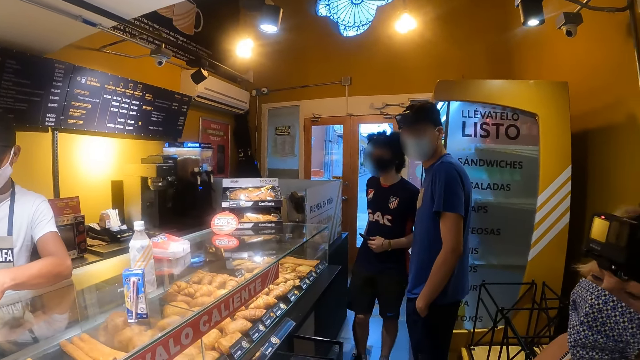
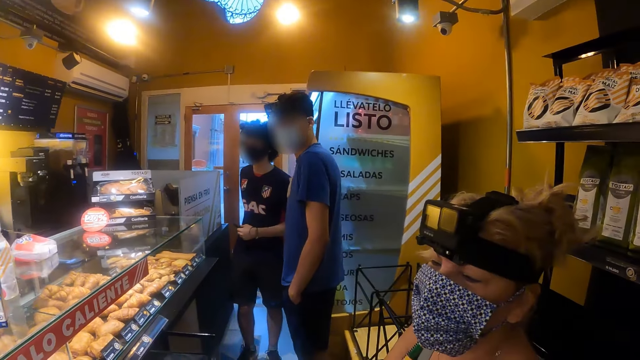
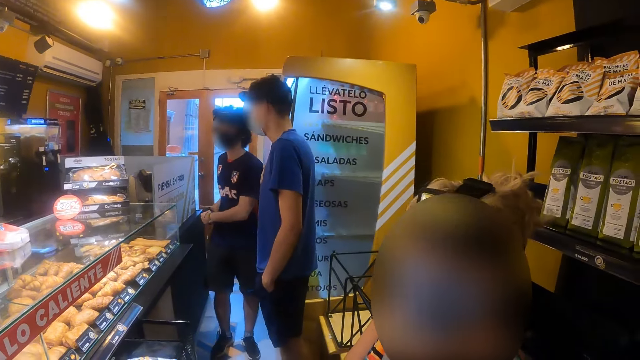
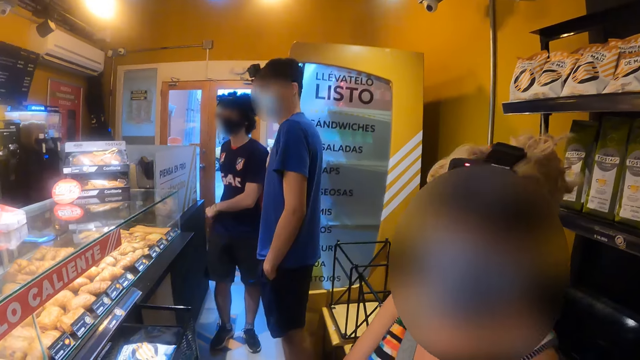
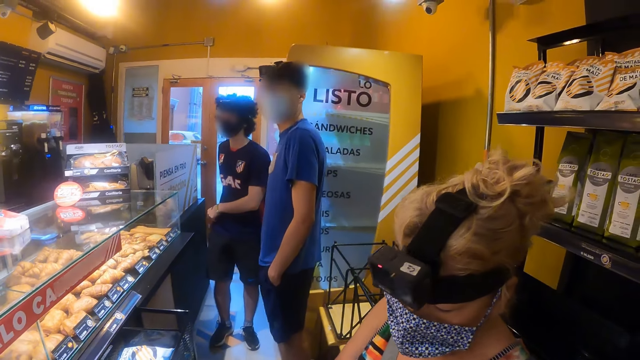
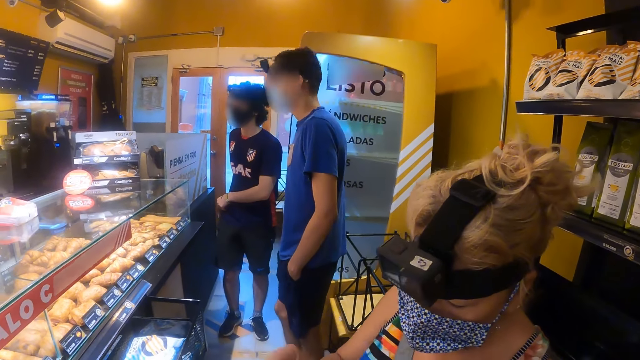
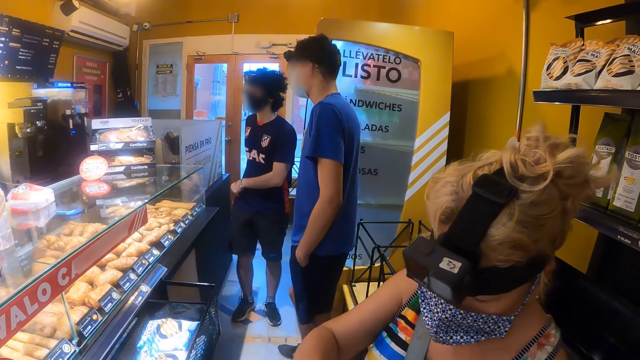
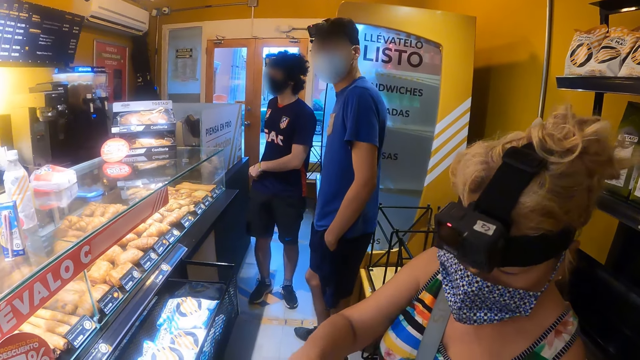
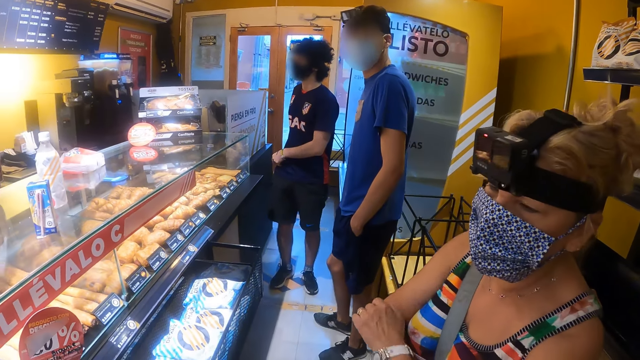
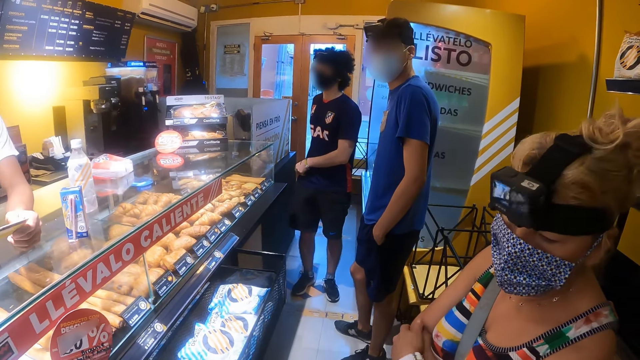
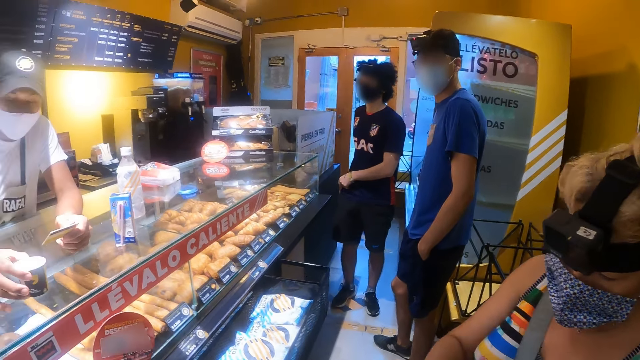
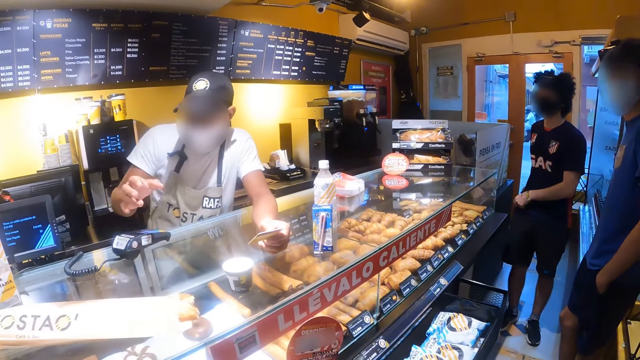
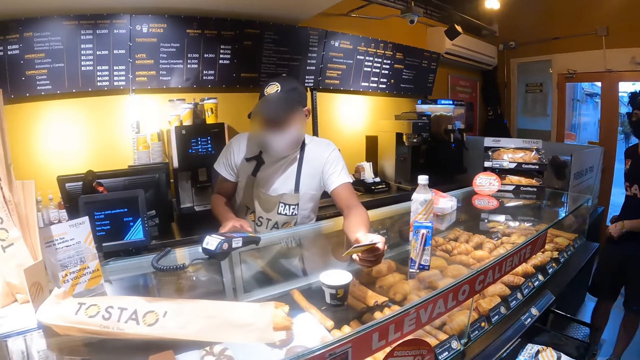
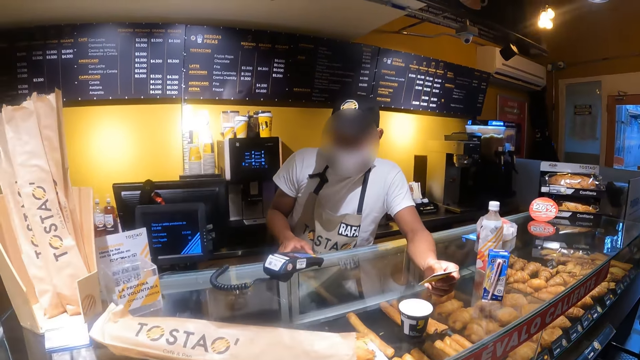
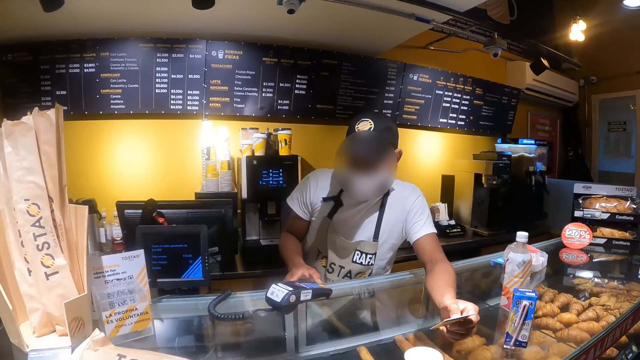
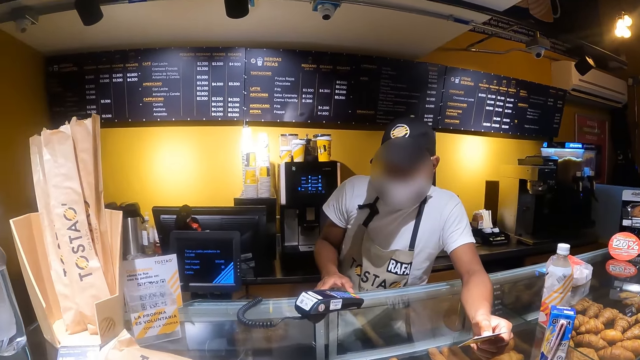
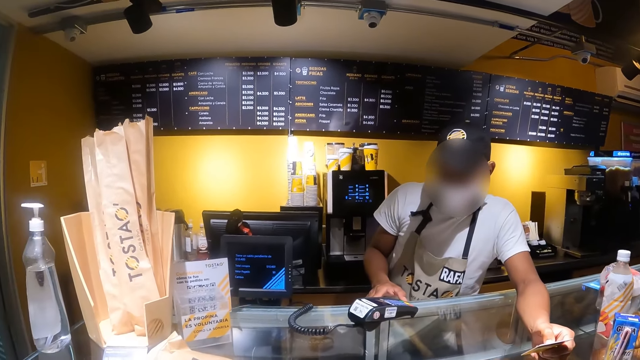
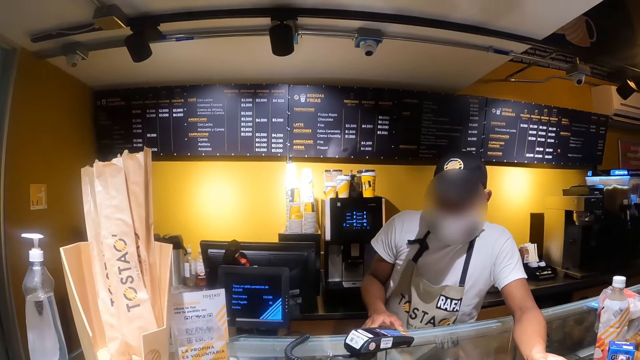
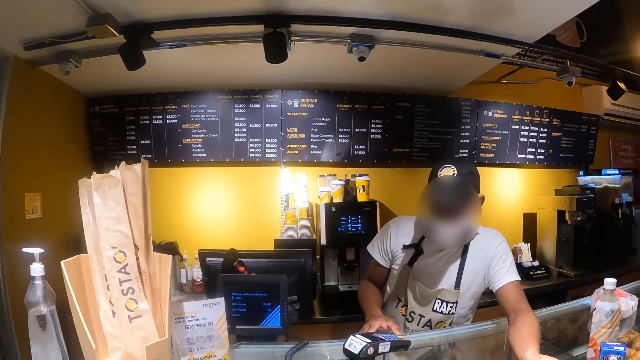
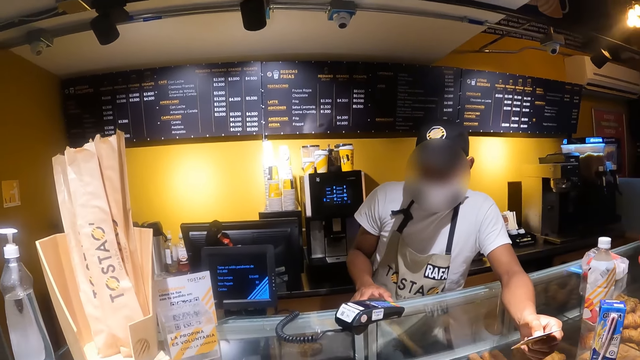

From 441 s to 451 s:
The camera wearer looks at a woman. They look around the room. They look at a cashier.

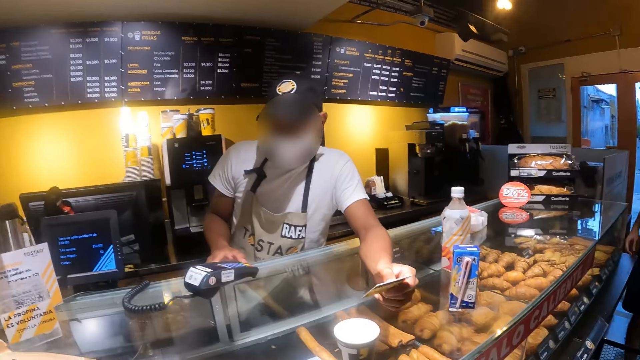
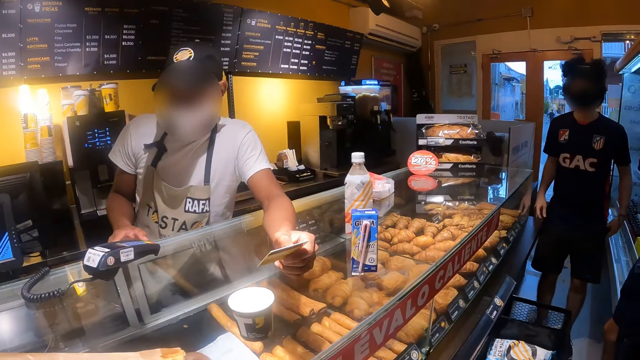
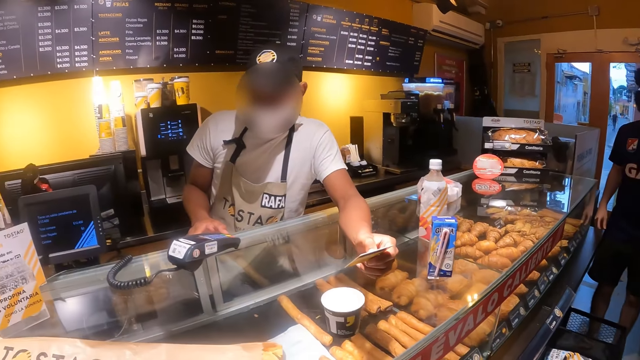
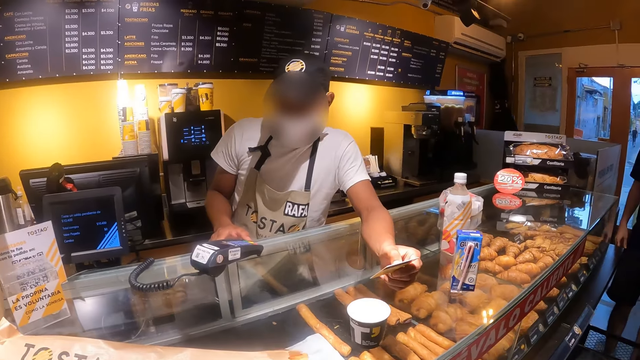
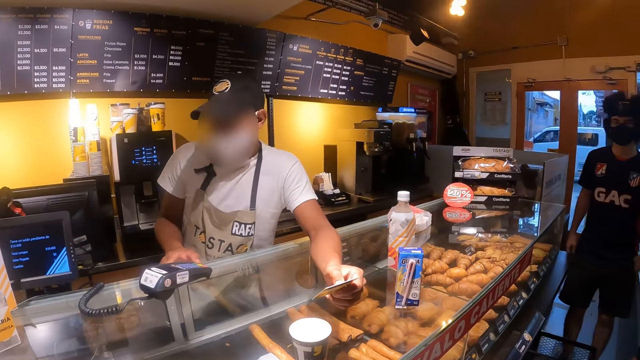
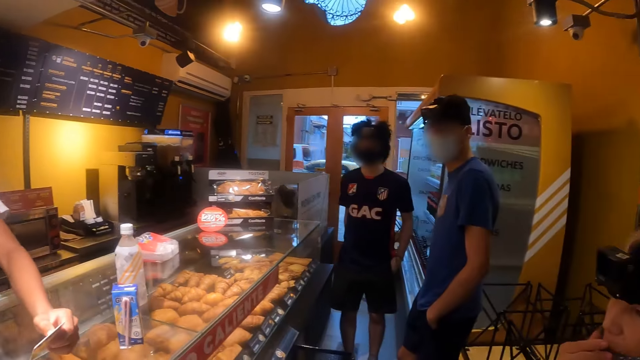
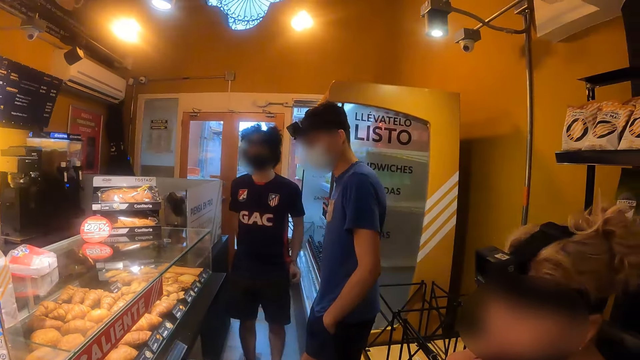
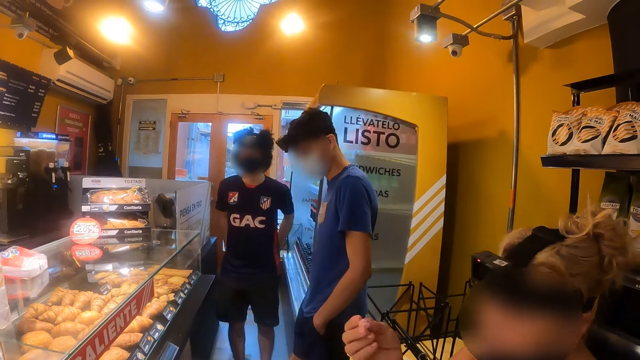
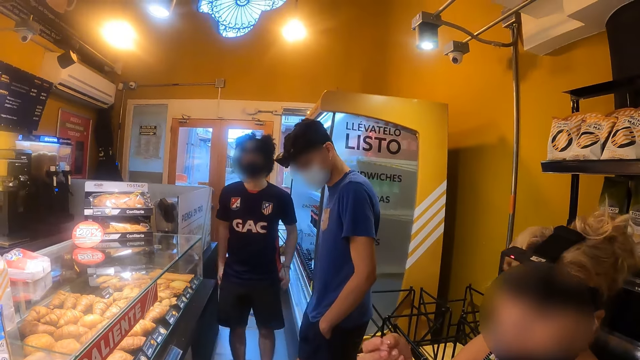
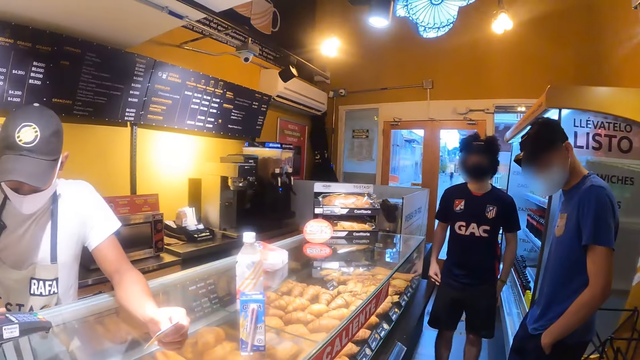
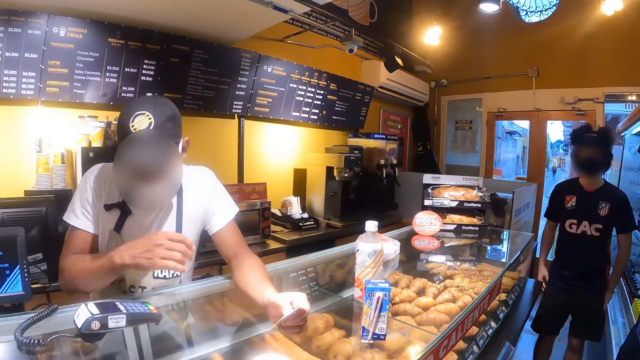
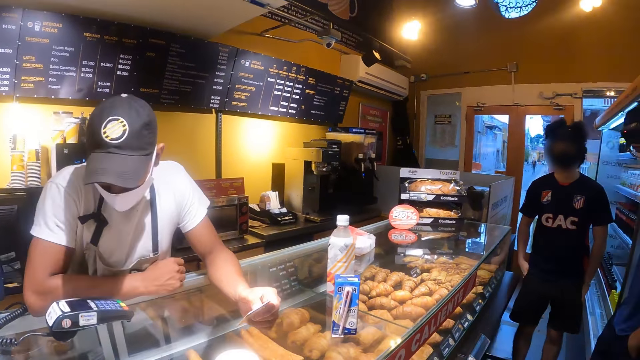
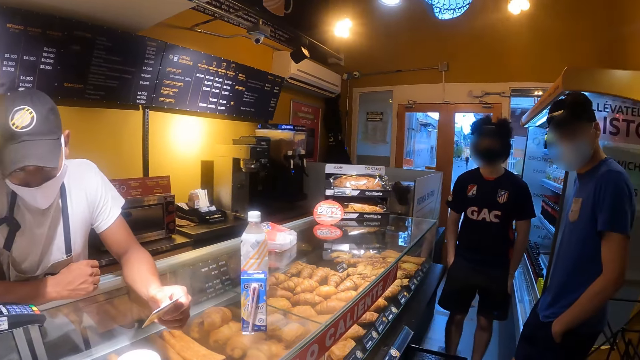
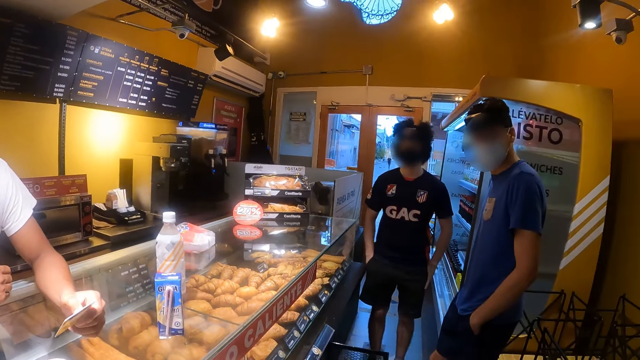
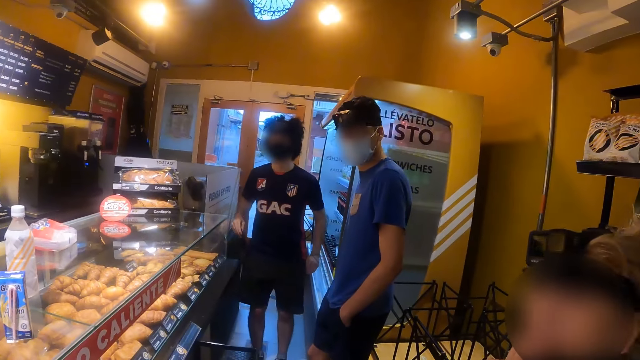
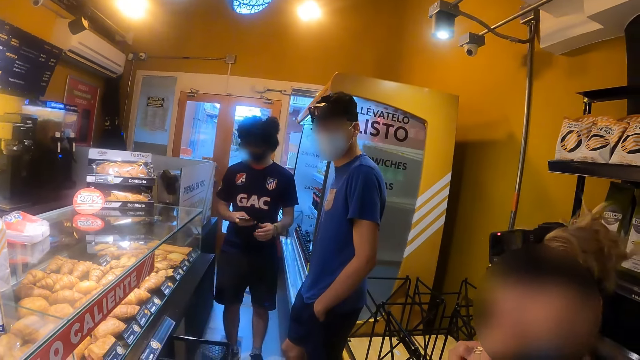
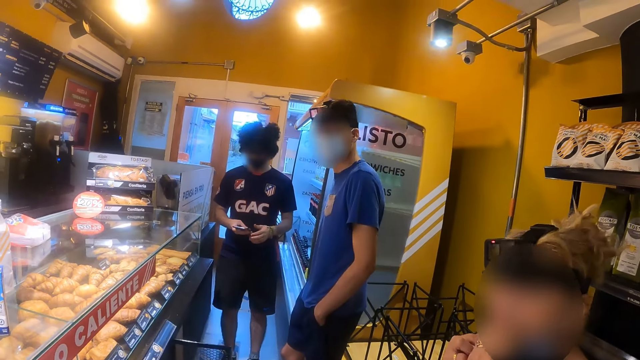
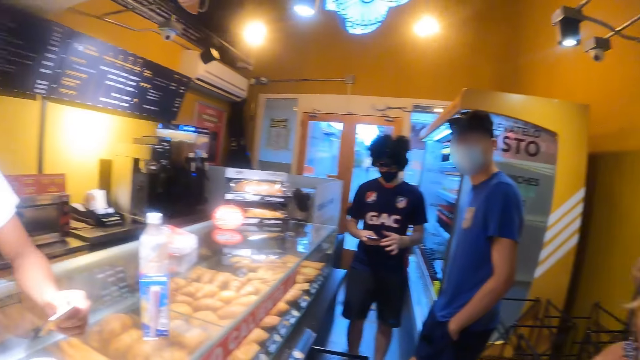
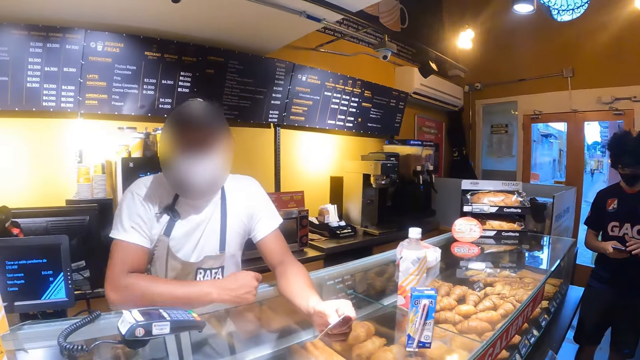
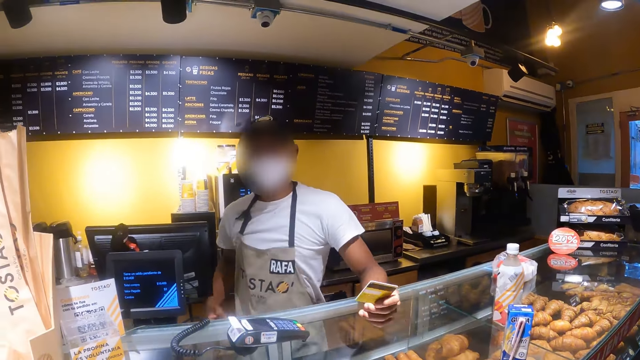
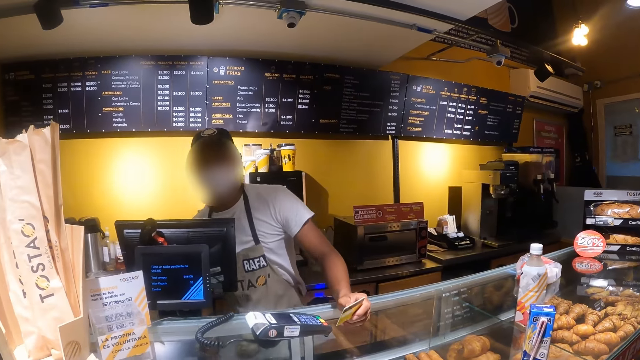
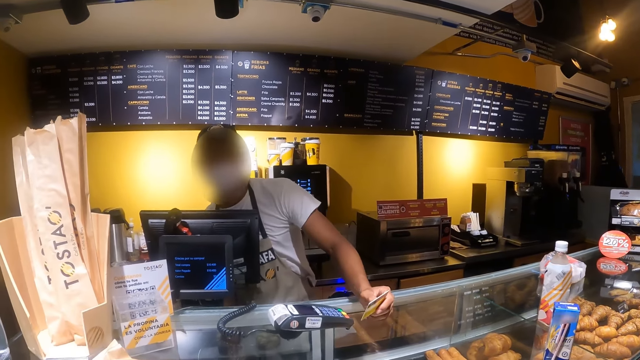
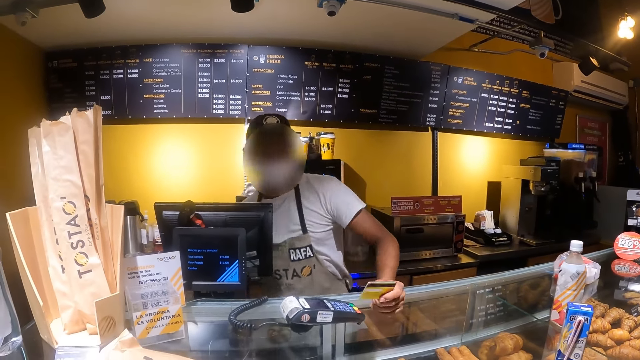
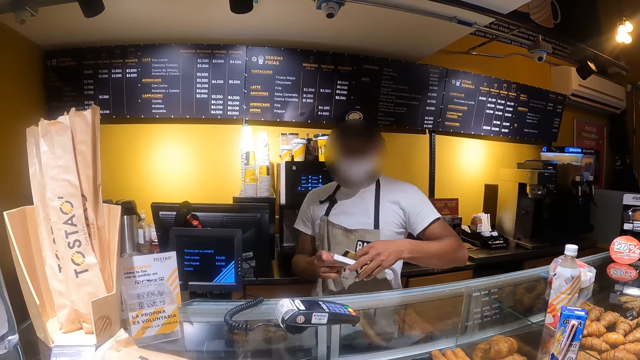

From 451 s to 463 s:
A man holds the card. The camera wearer looks at a man and another man. They look around the room. They look at a woman. They look at a cashier. They look at the two men. They look at the cashier.
